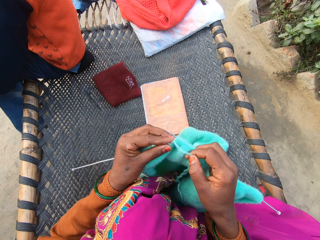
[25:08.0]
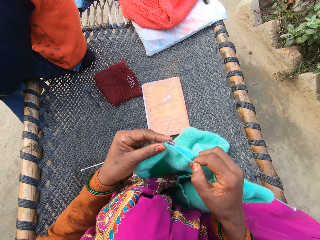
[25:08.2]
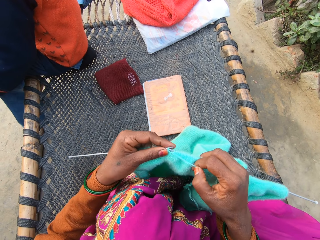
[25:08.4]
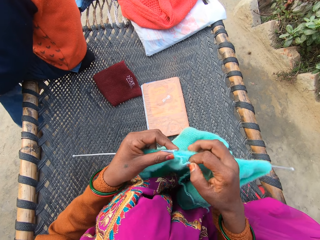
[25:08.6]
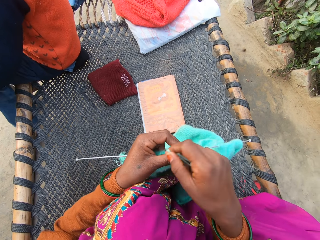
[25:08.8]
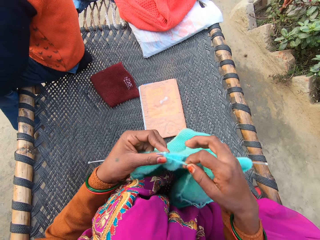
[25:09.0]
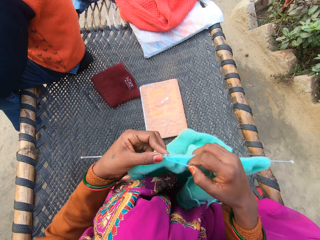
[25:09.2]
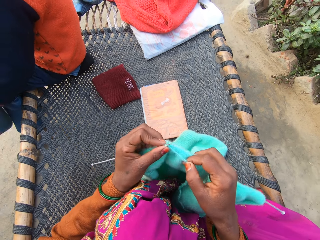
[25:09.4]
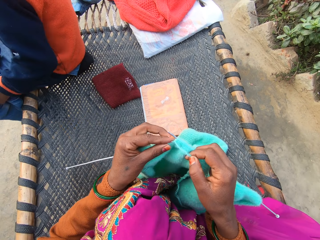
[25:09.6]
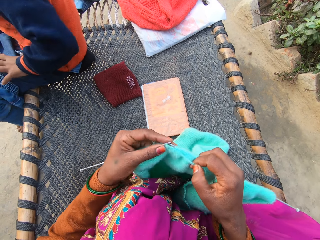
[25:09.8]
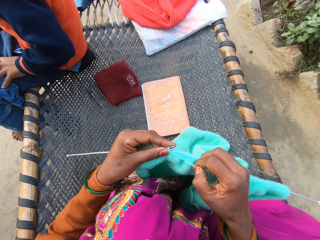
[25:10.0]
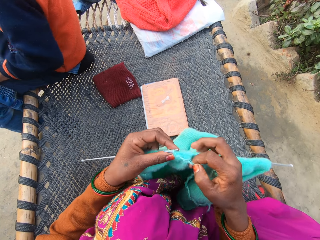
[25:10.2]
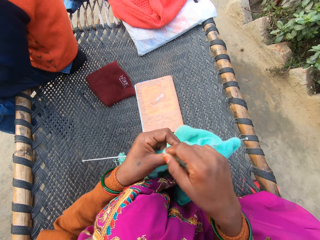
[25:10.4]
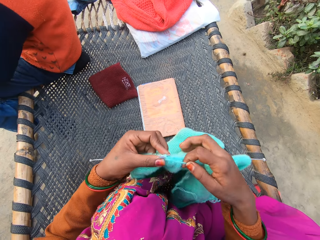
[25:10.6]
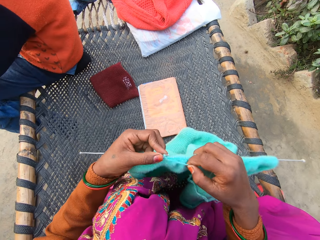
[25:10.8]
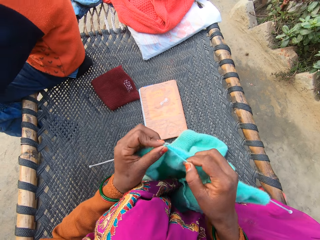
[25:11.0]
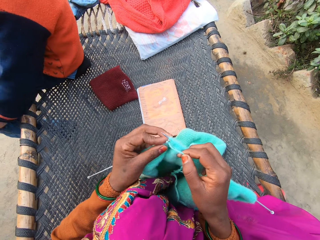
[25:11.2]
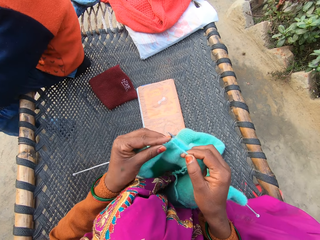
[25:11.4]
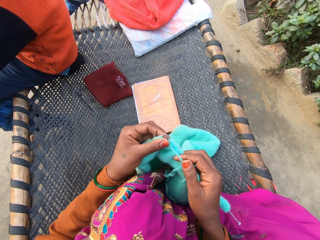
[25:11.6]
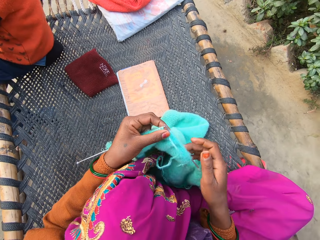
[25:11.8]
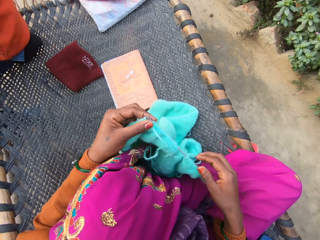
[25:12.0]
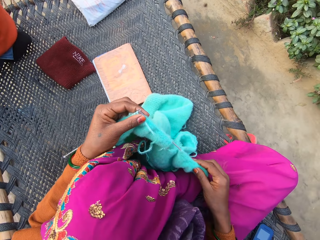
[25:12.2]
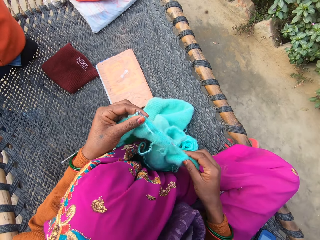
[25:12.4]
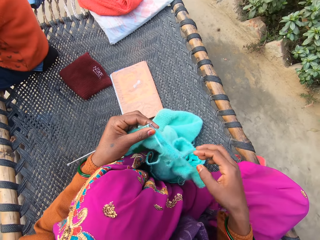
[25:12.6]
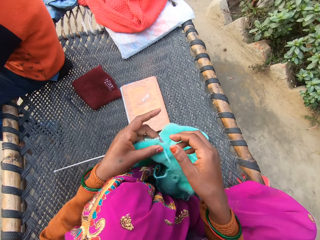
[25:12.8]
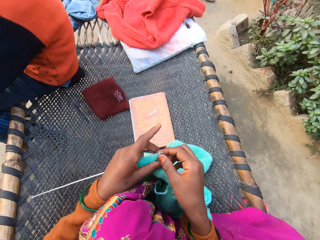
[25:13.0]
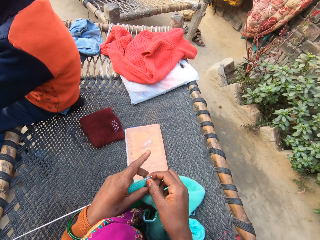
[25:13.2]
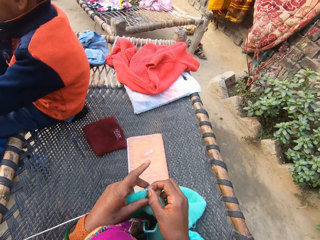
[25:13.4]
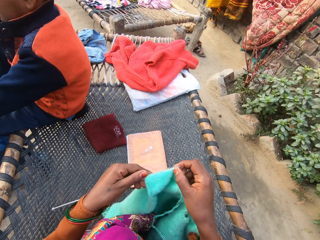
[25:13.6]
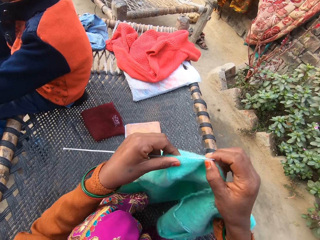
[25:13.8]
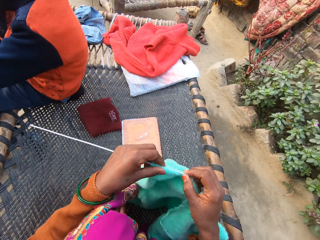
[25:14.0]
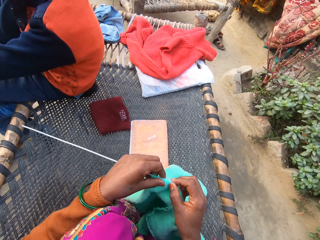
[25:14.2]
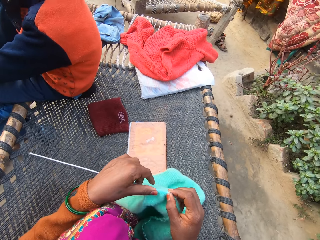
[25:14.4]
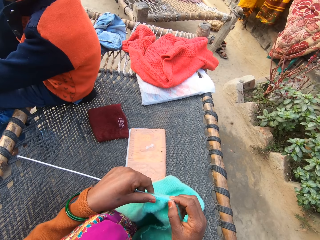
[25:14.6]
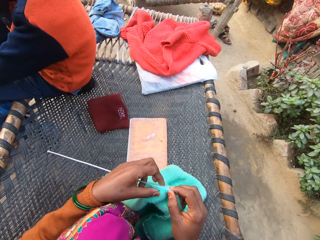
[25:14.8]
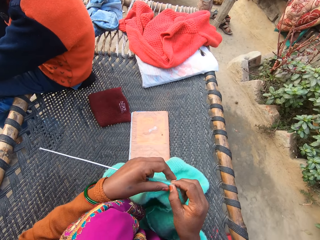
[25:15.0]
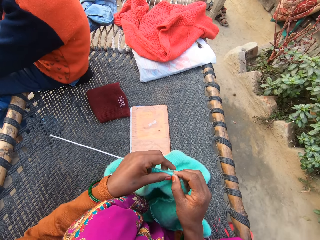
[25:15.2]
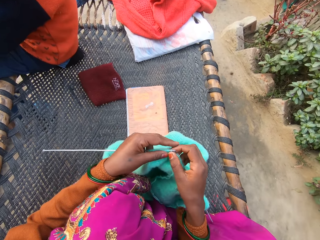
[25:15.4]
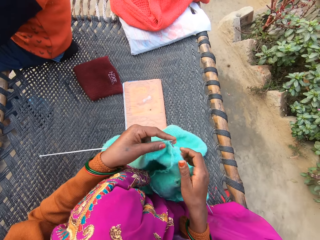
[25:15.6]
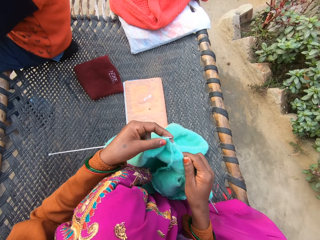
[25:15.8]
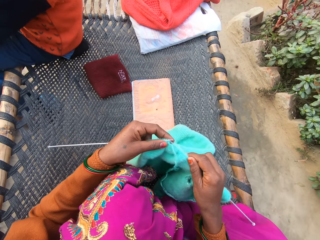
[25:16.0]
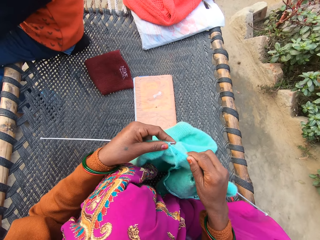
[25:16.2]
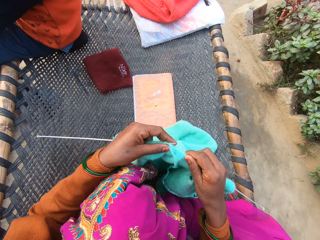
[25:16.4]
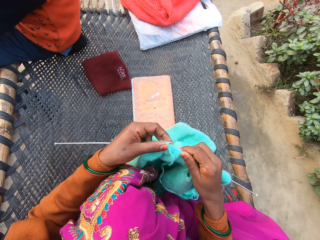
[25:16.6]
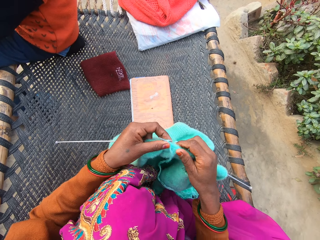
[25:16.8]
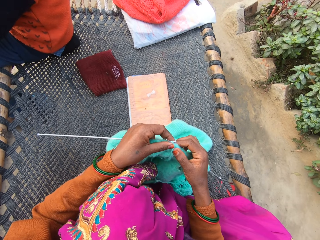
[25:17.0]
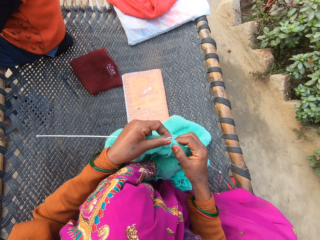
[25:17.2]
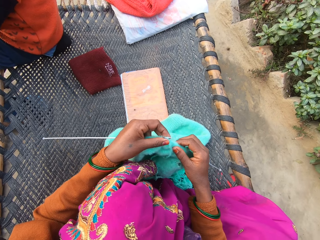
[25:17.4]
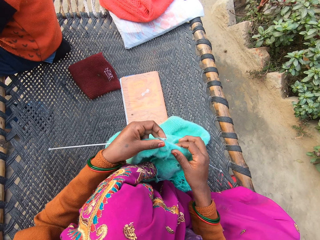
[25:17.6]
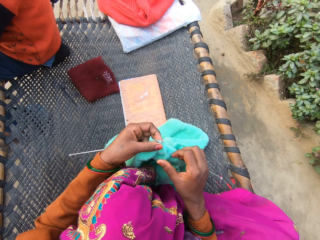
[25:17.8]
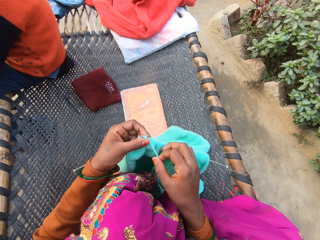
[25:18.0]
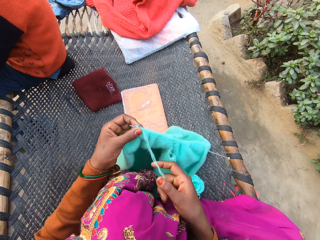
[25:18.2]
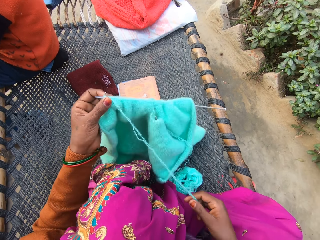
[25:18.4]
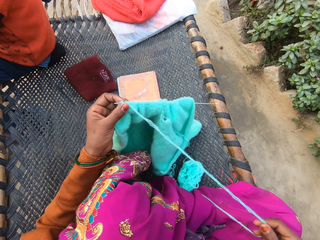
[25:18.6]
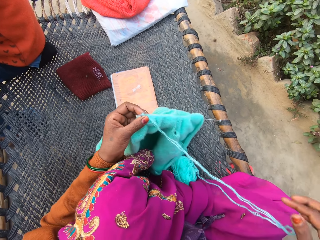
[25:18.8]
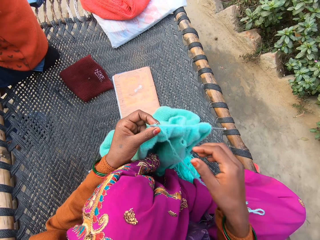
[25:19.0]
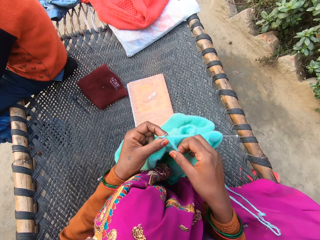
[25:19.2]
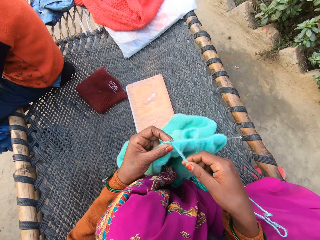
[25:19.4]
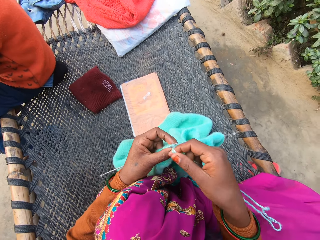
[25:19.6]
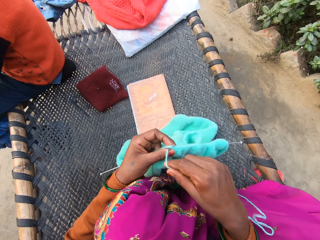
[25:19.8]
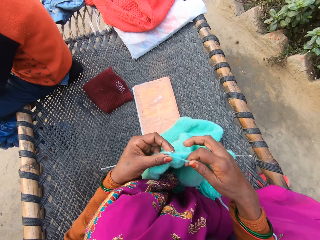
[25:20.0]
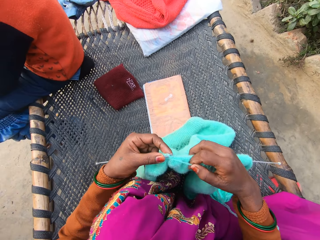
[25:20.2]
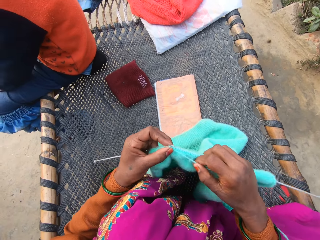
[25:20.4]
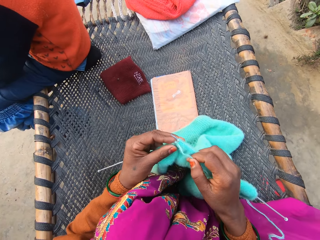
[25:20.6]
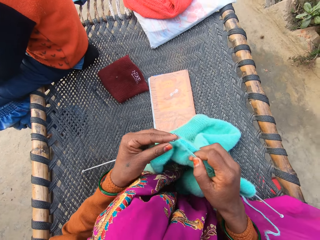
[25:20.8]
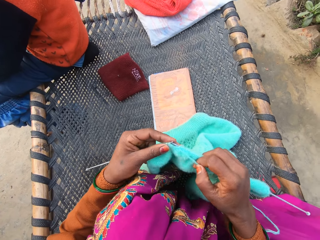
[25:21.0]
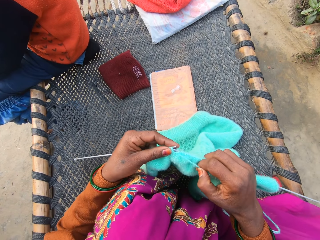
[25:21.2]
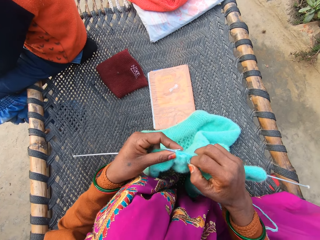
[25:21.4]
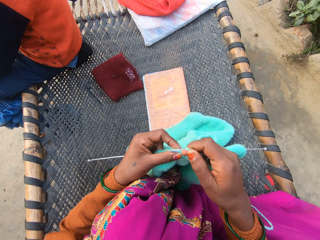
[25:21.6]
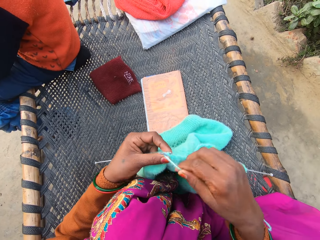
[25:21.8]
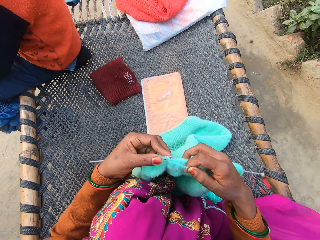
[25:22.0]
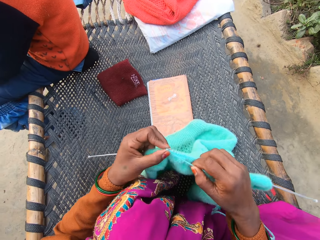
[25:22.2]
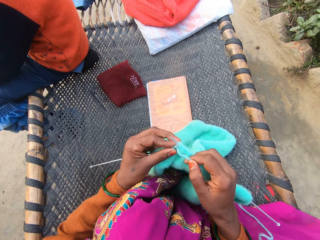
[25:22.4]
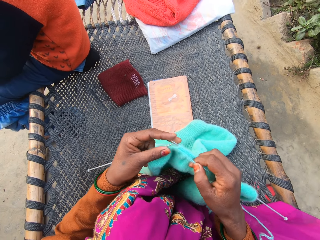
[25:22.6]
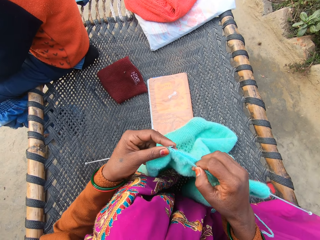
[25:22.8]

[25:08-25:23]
The camera wearer adjusts the fabric. She talks to a man on the rattan mat. She crochets the fabric. She pulls the thread of the yarn with her right hand on the rattan mat. She knits the yarn with knitting needles in both of her hands on the rattan.

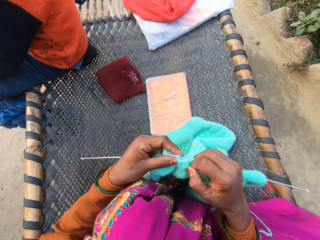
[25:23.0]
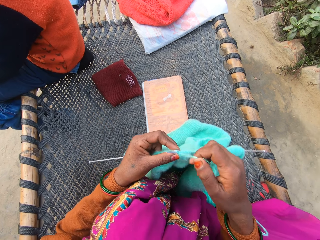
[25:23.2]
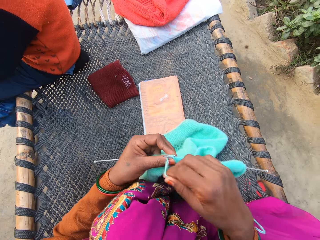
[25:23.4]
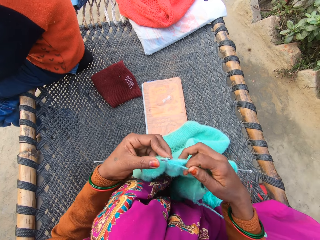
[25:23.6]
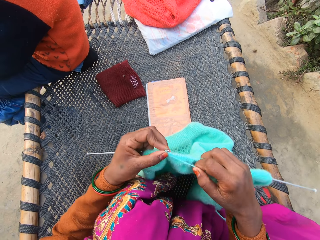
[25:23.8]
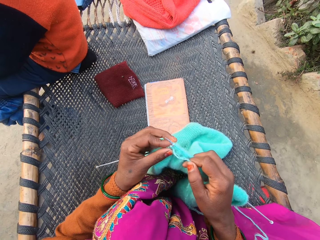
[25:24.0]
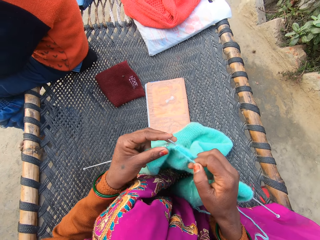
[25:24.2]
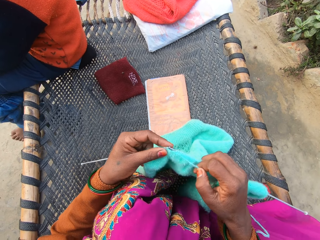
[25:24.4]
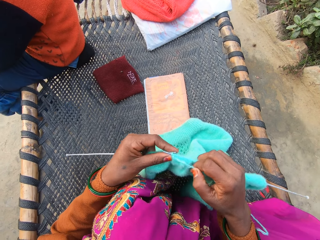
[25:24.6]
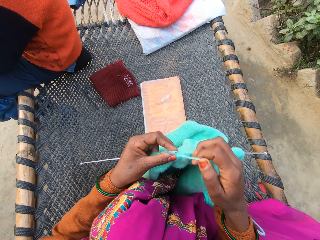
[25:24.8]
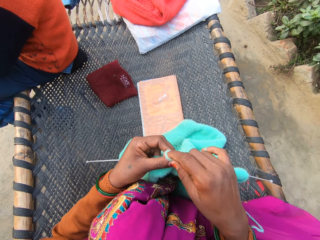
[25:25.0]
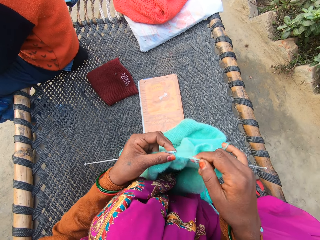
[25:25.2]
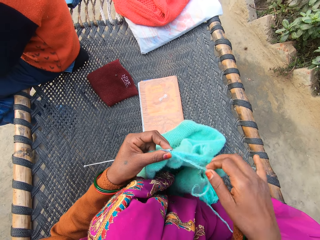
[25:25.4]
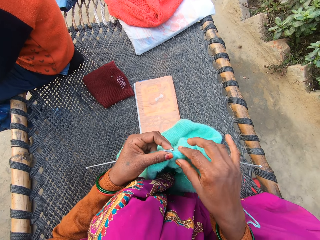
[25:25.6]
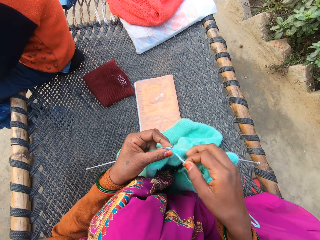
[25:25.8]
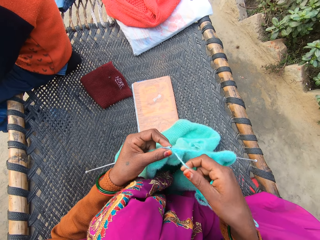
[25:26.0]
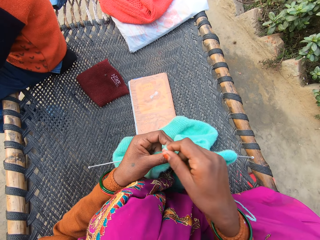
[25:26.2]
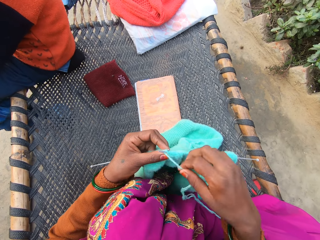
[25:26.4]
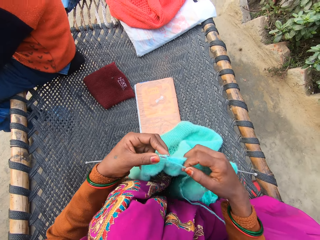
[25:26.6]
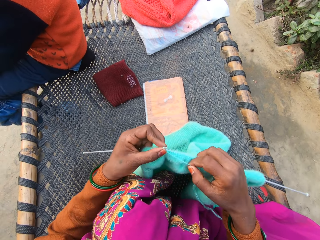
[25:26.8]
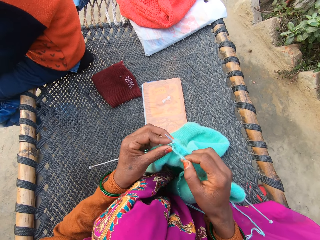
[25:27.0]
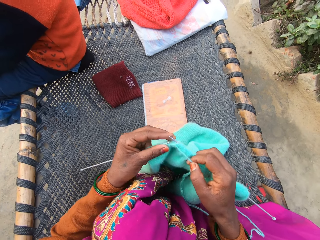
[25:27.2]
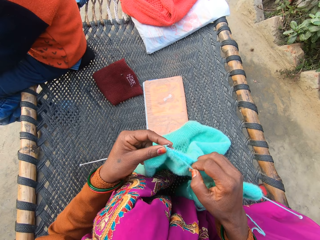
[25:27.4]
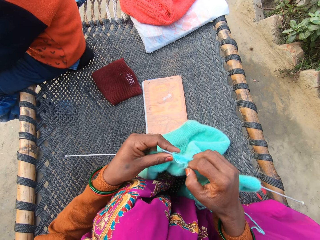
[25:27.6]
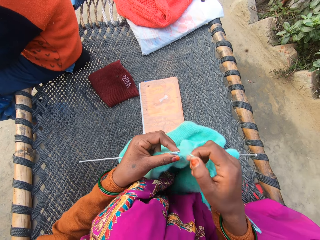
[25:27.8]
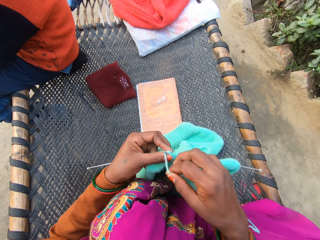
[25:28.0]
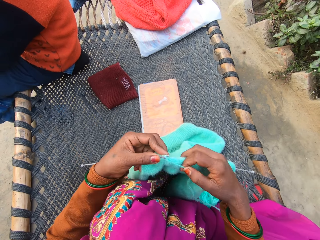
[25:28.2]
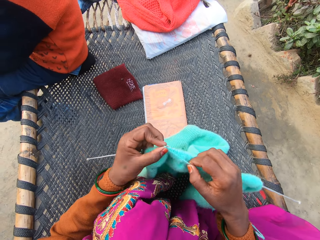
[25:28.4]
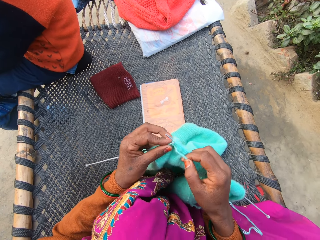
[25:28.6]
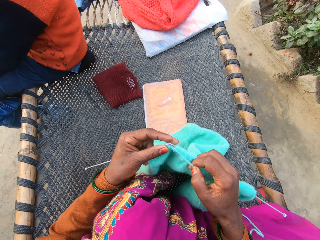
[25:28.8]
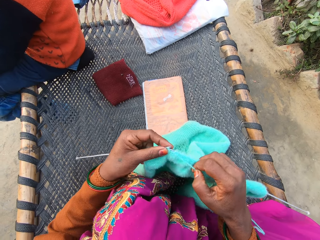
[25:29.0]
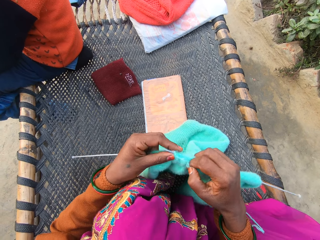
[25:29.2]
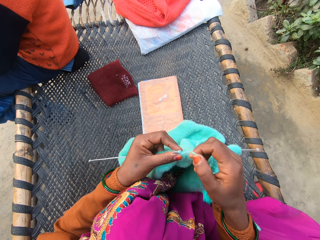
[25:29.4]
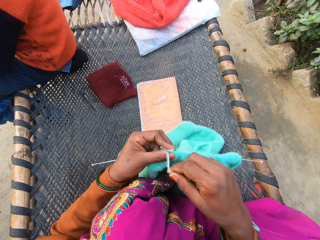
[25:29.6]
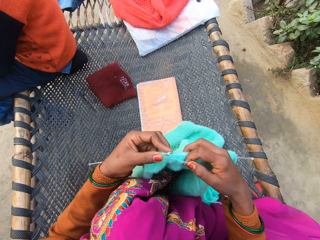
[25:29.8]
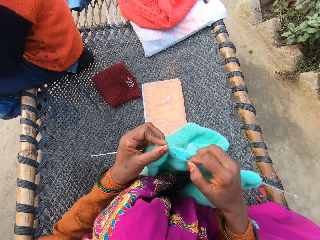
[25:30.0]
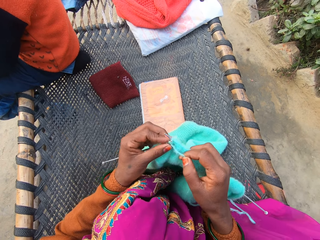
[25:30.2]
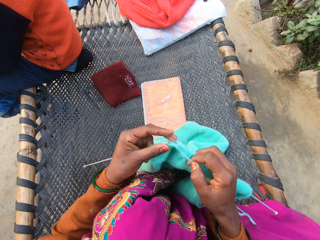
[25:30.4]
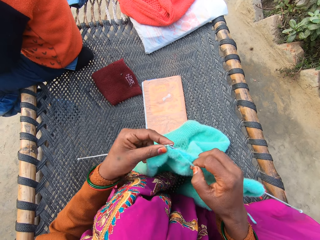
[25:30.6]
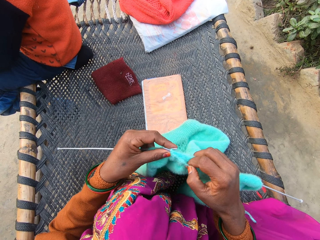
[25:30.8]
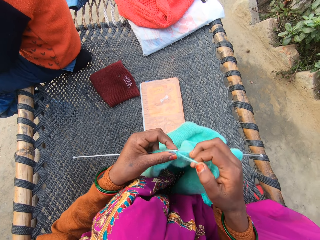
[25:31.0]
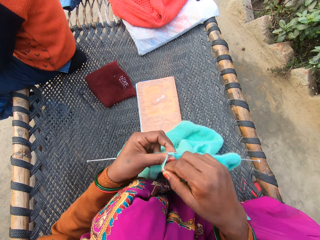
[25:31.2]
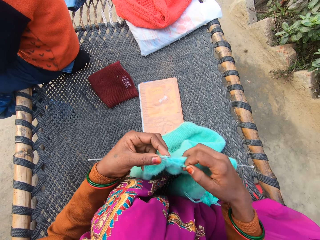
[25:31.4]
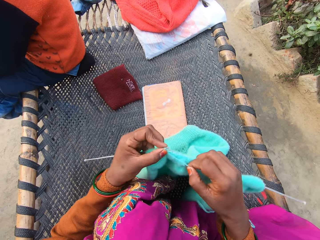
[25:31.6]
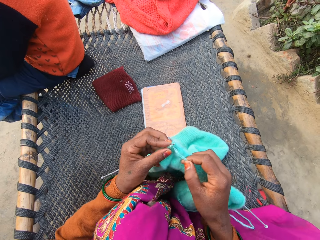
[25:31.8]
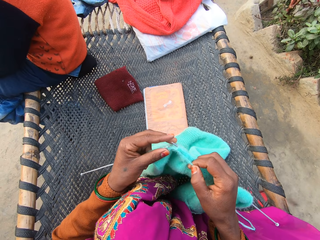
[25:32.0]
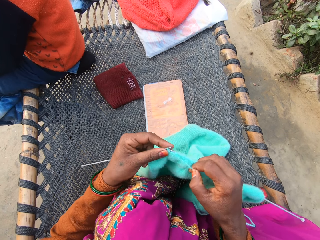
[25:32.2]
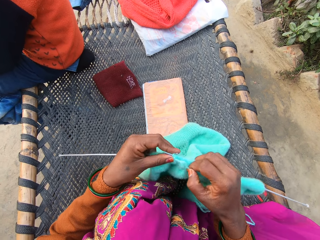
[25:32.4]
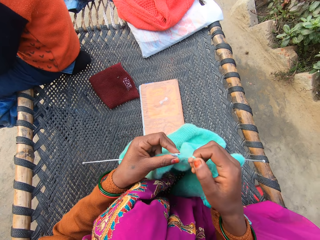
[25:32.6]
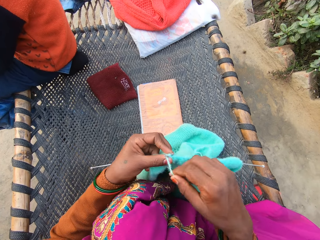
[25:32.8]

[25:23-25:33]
A man pushes a stick on the ground with his left leg. He lifts a log of wood with his foot.
